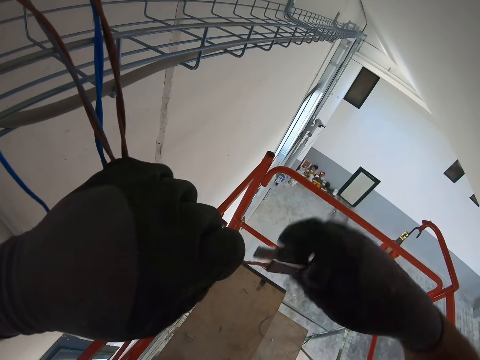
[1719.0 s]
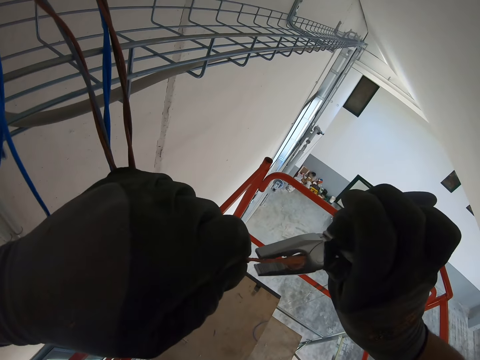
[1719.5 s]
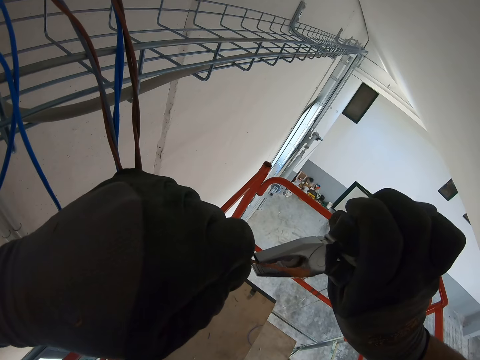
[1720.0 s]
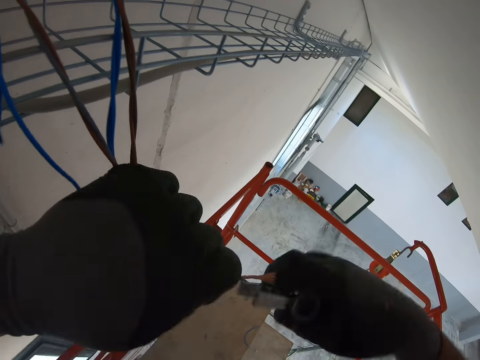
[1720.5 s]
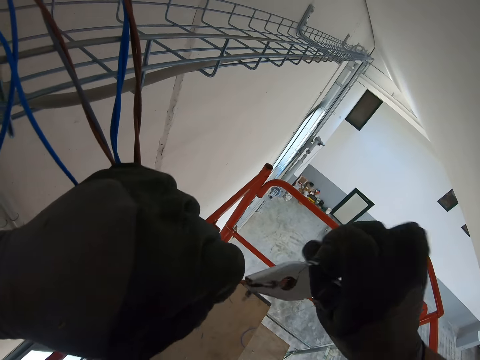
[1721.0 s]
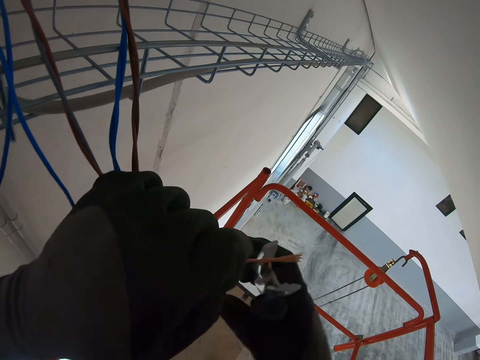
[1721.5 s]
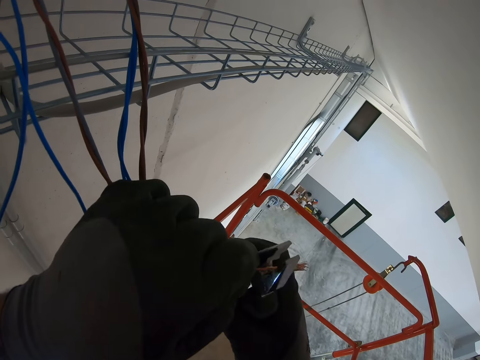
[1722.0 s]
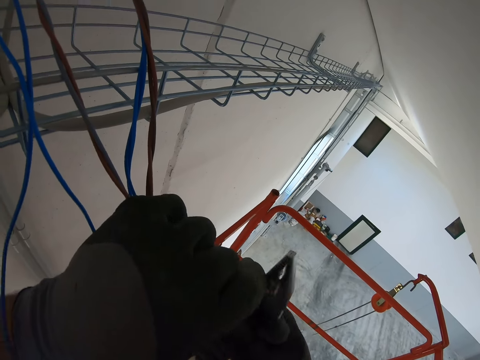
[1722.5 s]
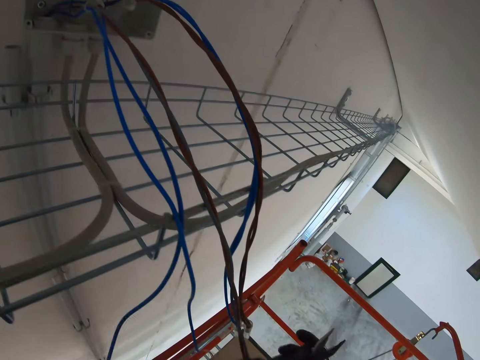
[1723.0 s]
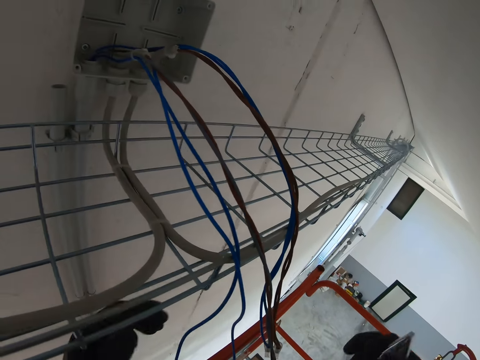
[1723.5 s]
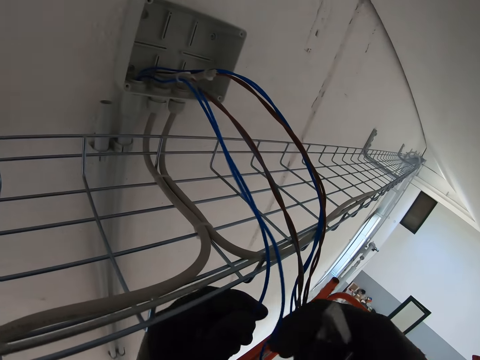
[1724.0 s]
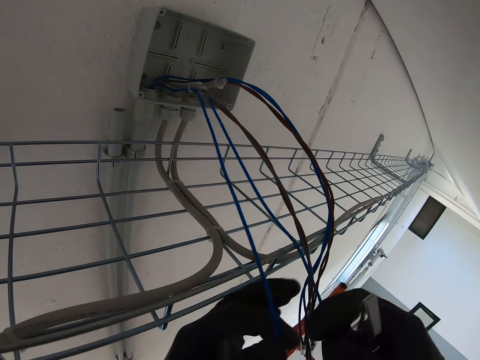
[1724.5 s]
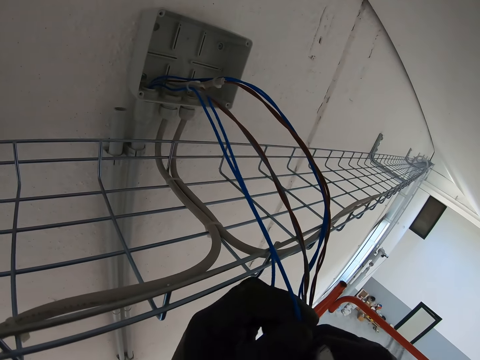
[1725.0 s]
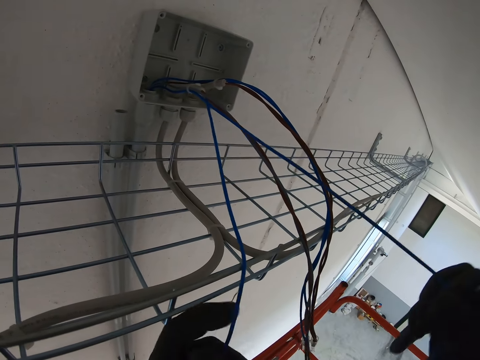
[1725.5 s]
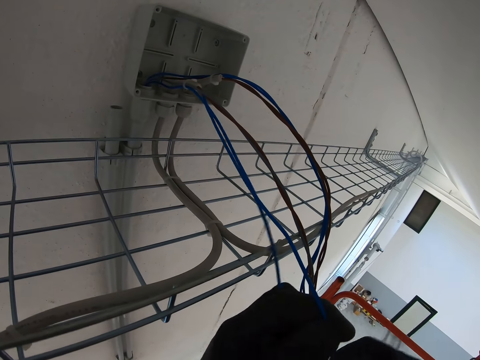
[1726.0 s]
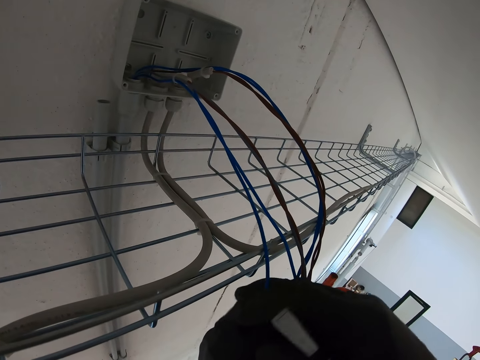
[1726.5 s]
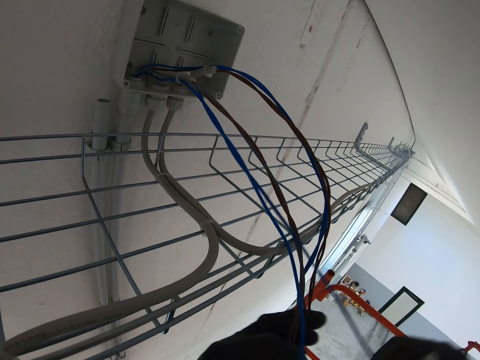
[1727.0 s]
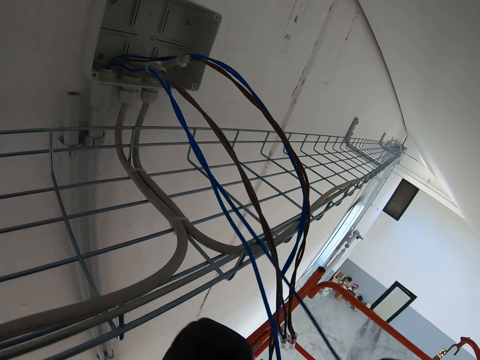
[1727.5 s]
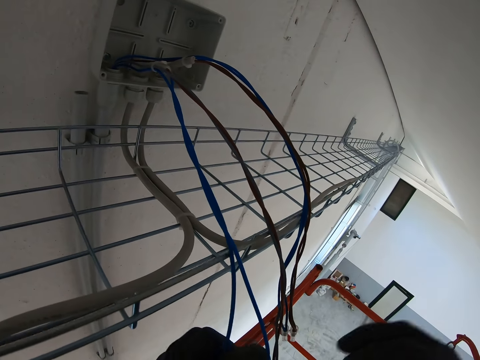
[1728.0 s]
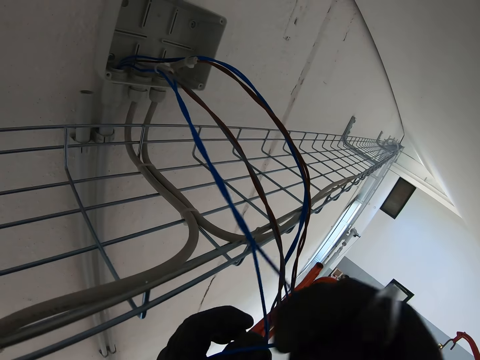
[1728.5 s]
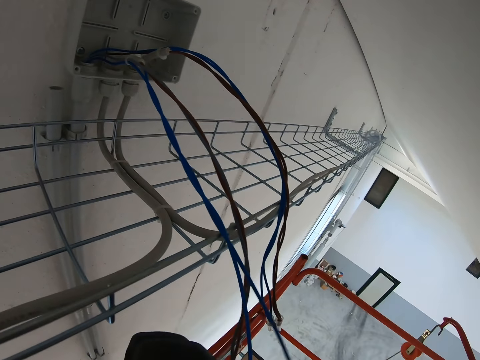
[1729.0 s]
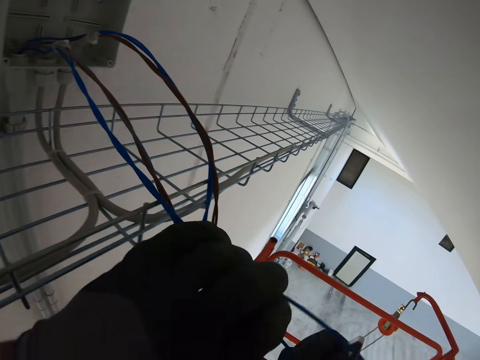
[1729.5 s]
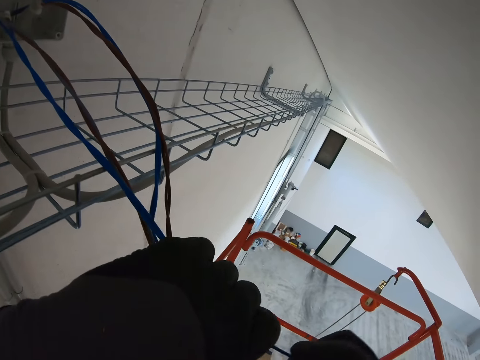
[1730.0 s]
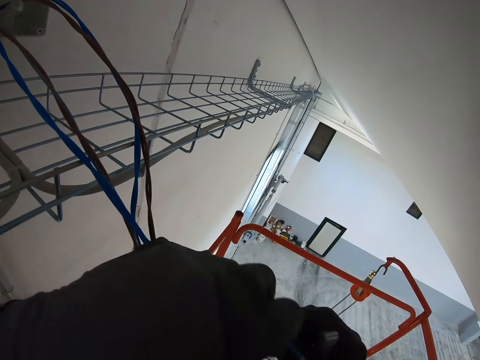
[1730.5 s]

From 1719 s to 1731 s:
The camera wearer connects the cables together with pliers. He cuts the wire. He pulls the cables with his hands. He twists the wire with his hands.

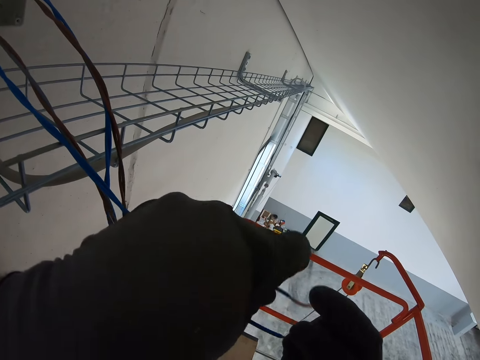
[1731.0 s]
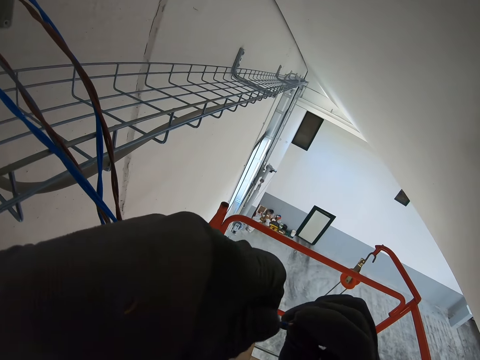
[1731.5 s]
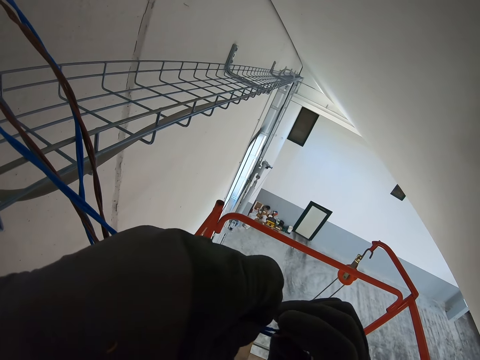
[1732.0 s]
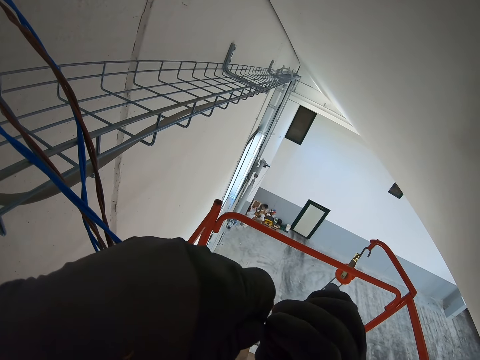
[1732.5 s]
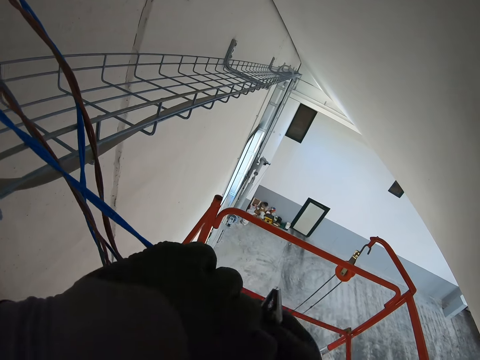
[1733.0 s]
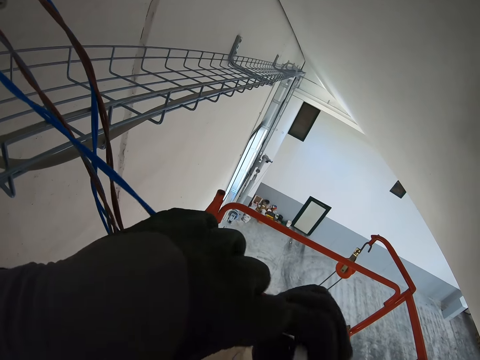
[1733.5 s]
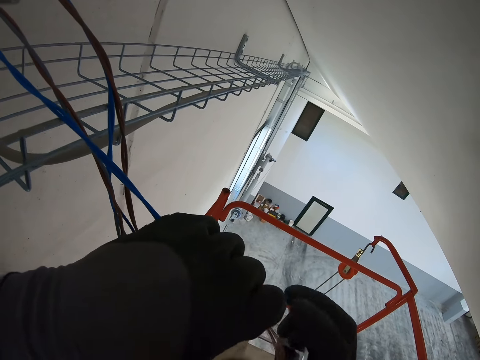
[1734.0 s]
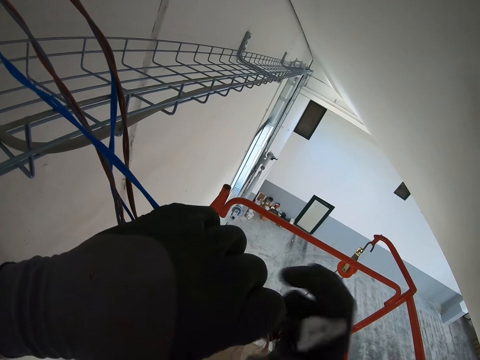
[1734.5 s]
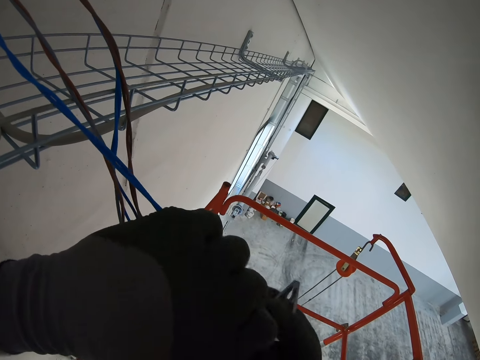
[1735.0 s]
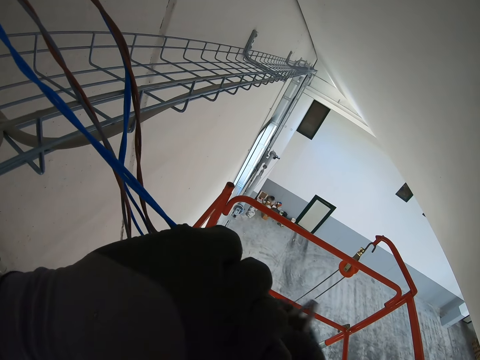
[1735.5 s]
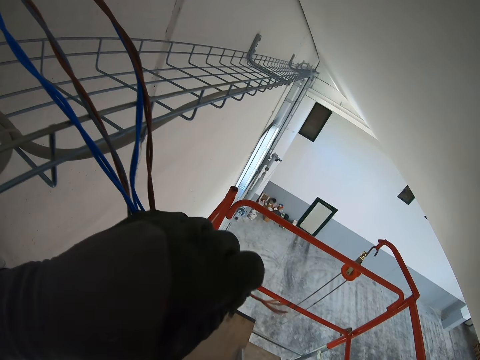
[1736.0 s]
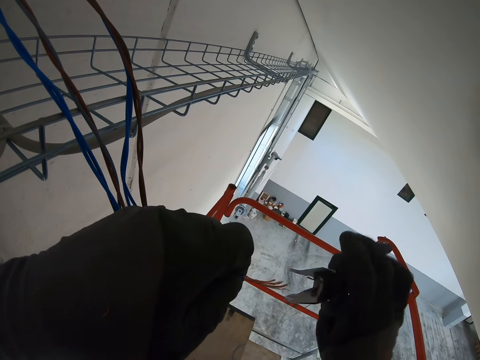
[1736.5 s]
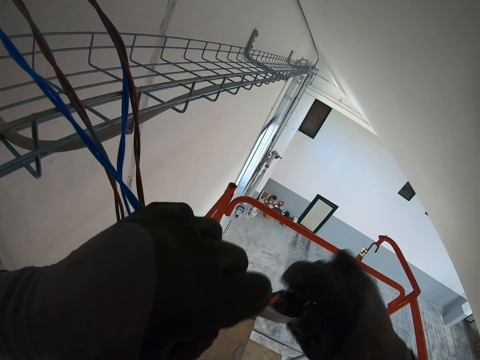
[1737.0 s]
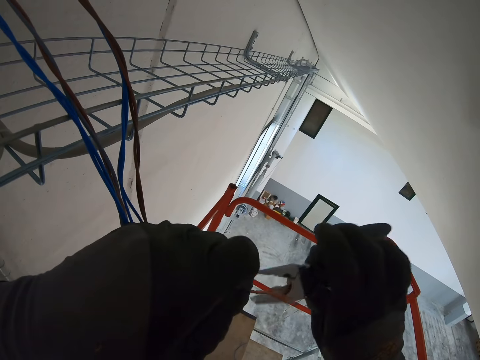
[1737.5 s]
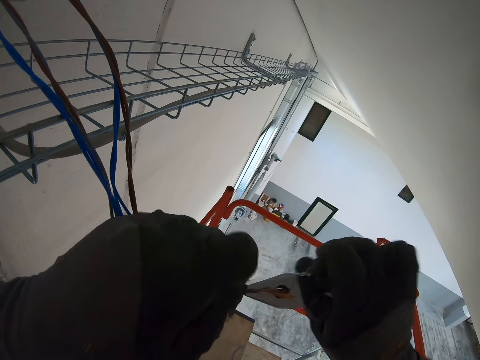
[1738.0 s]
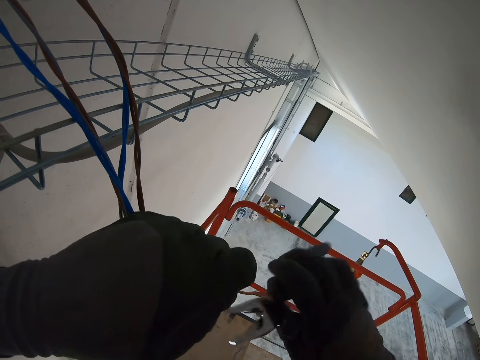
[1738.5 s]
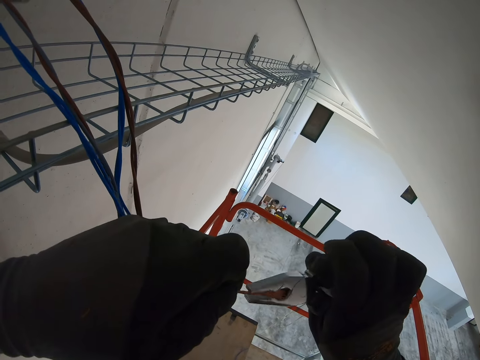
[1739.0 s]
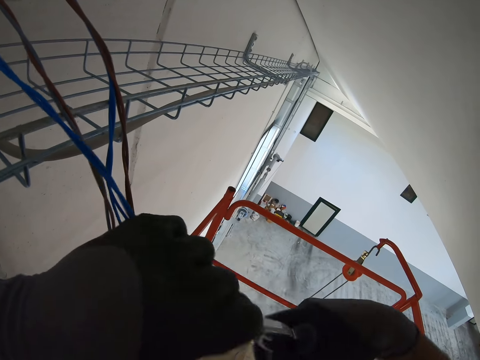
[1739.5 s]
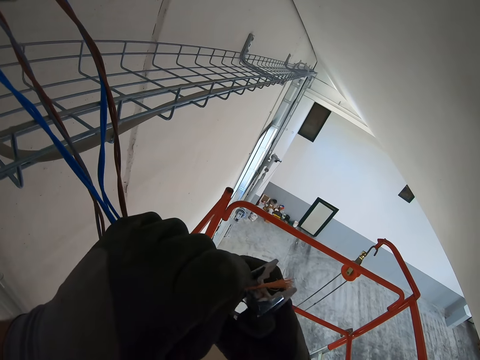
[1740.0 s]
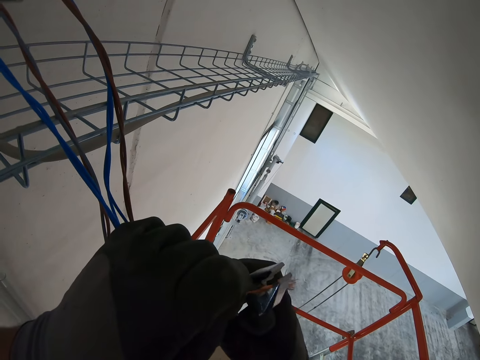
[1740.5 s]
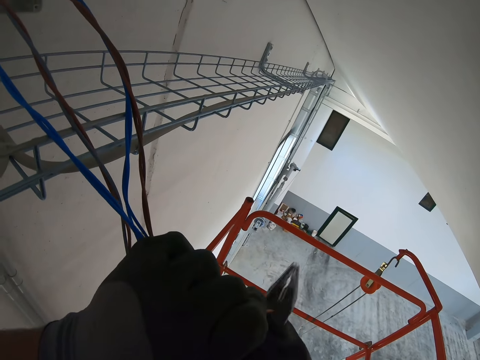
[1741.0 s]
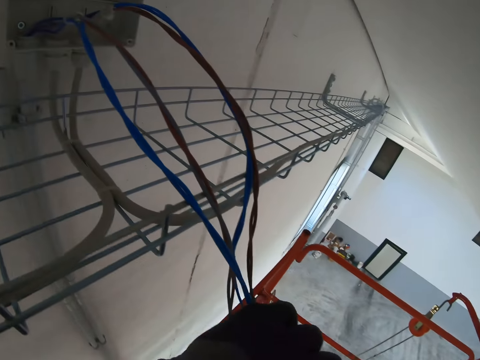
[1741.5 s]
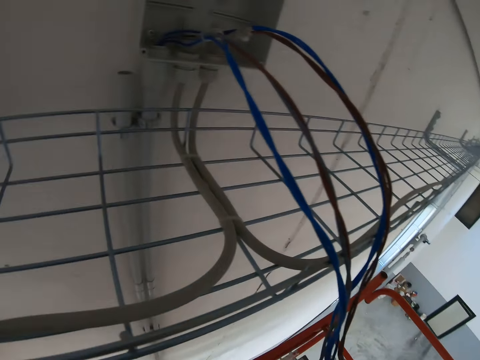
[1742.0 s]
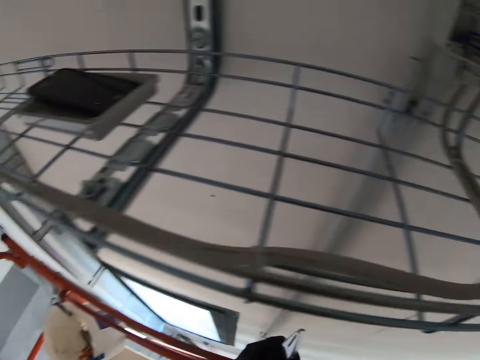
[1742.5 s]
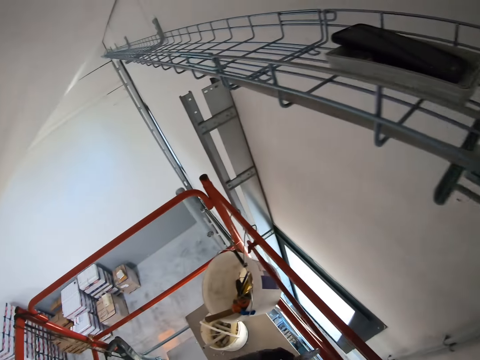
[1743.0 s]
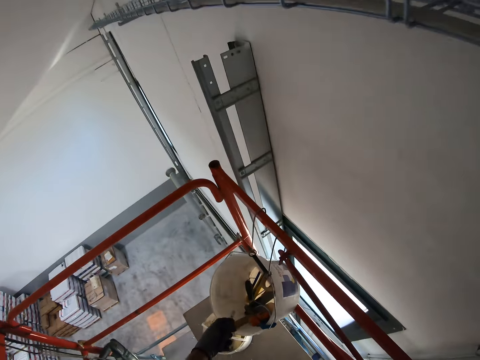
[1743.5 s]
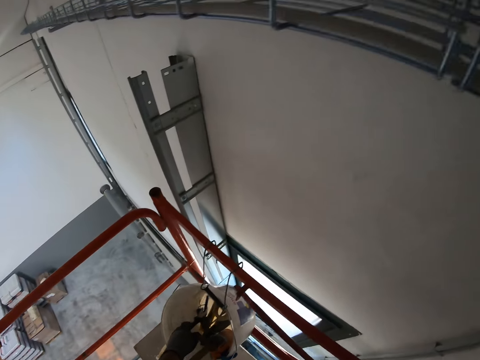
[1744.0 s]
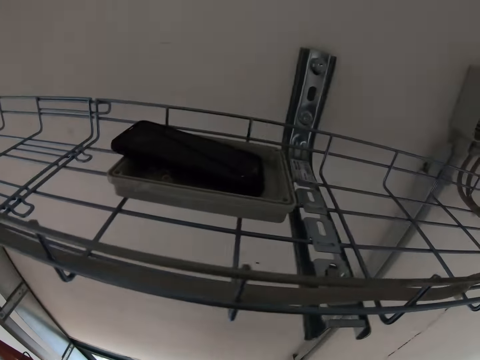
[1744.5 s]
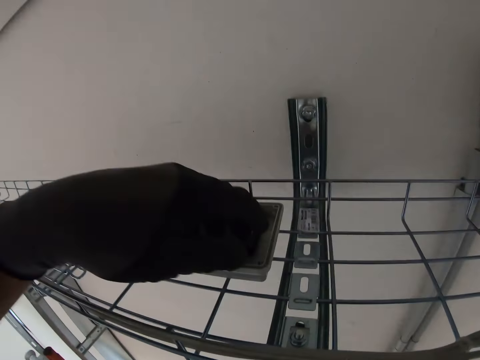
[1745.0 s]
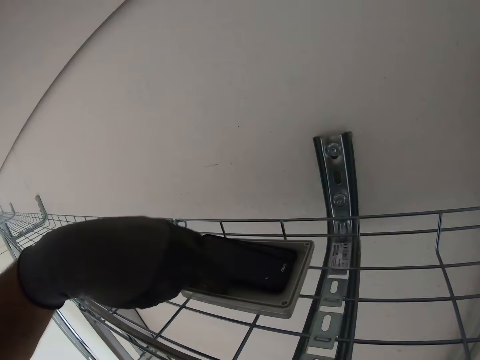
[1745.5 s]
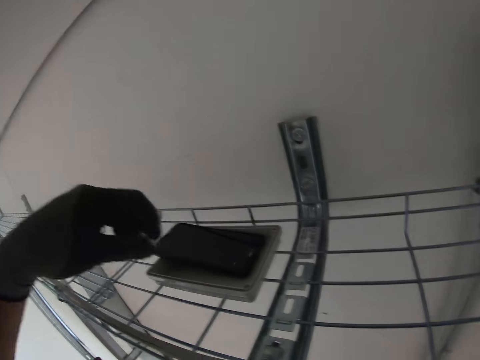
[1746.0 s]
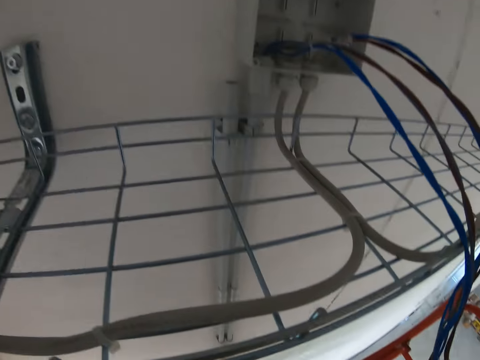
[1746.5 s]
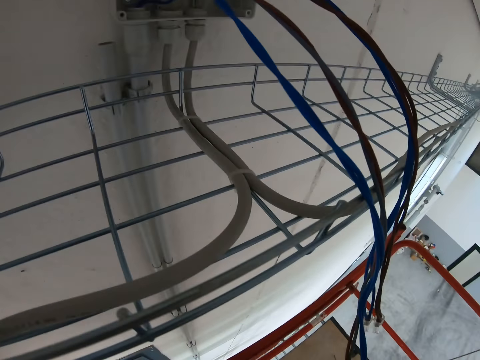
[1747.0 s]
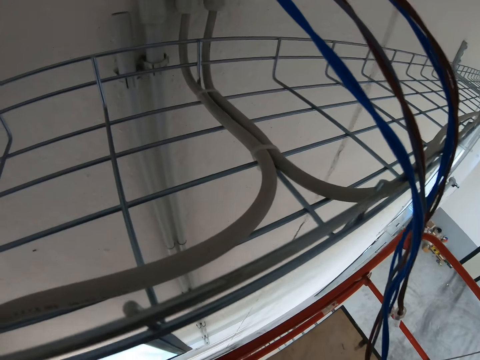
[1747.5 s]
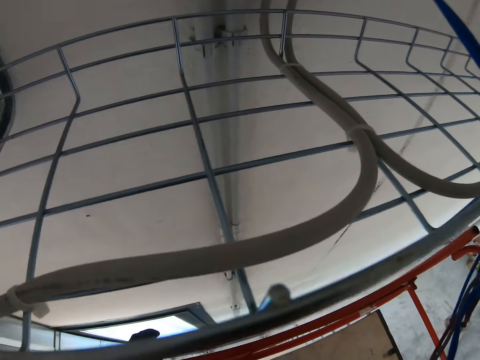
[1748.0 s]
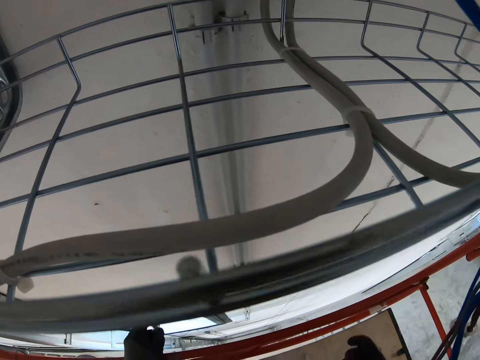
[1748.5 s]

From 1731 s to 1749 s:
The camera wearer connects the cables together with his hand. He connects the cables together with the pliers. He cuts the wire. He throws the pliers in a tool bucket. He picks the wire terminal block from the box.
